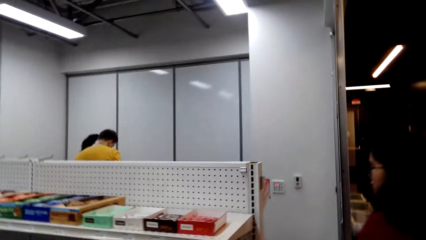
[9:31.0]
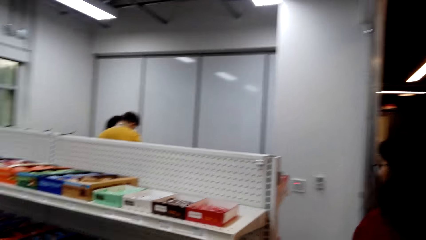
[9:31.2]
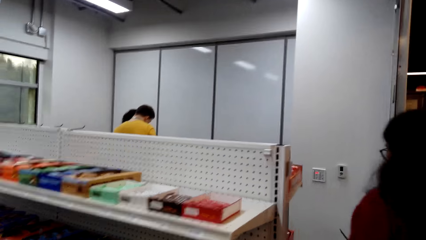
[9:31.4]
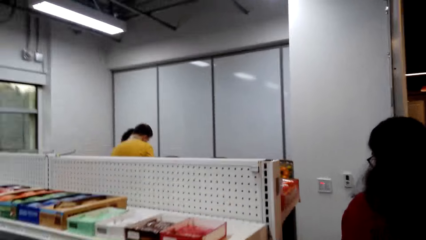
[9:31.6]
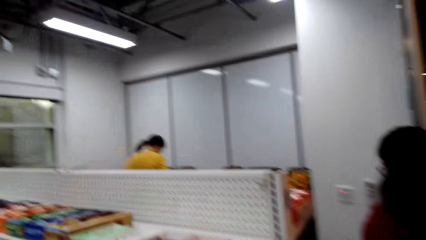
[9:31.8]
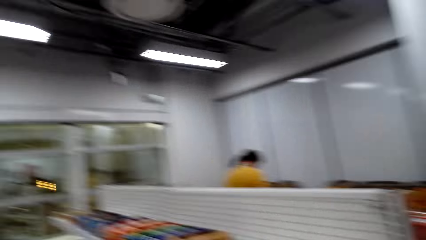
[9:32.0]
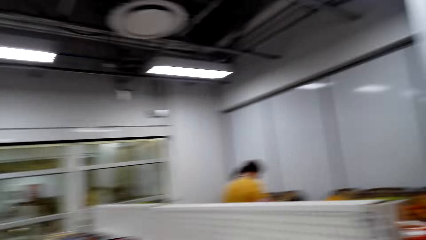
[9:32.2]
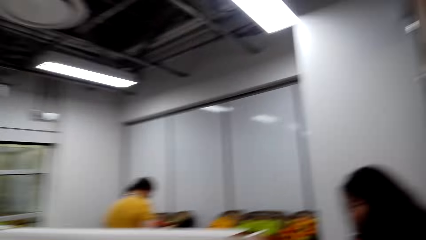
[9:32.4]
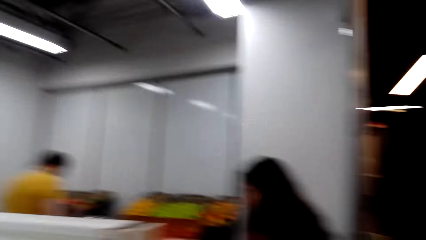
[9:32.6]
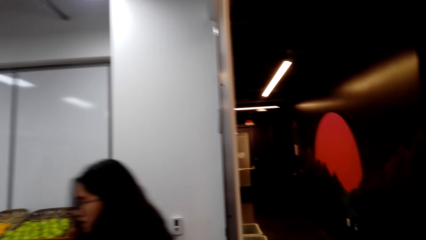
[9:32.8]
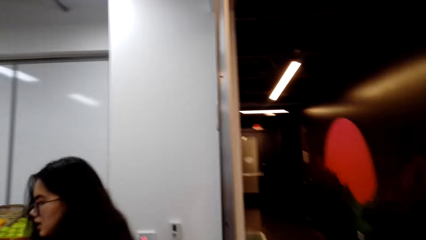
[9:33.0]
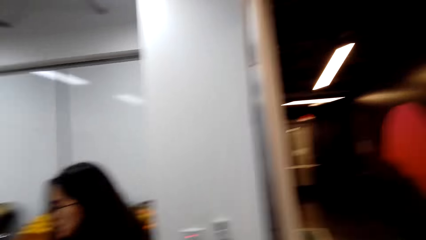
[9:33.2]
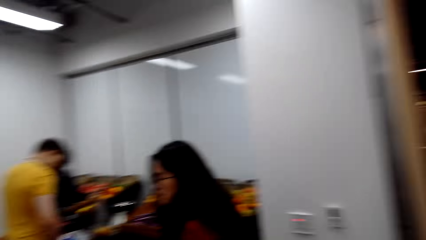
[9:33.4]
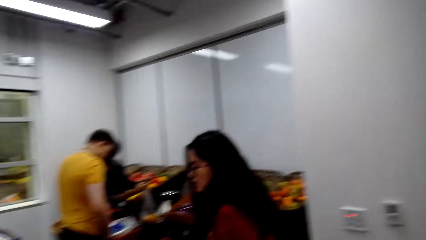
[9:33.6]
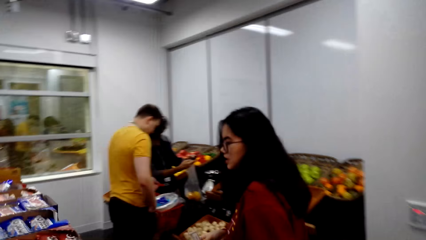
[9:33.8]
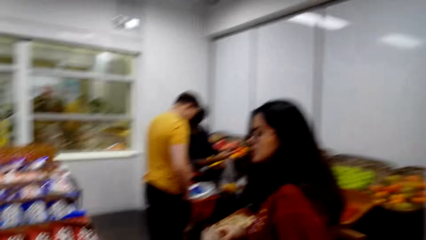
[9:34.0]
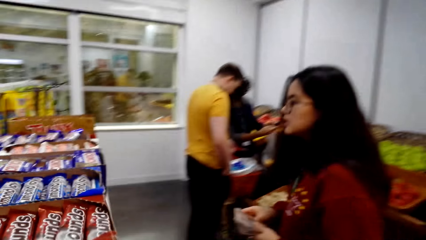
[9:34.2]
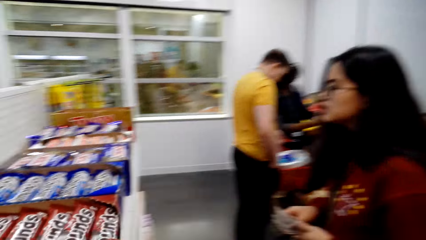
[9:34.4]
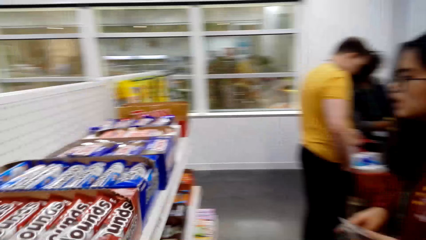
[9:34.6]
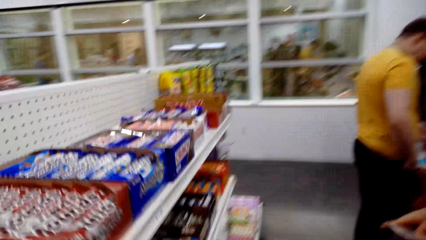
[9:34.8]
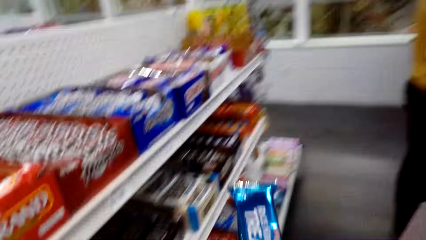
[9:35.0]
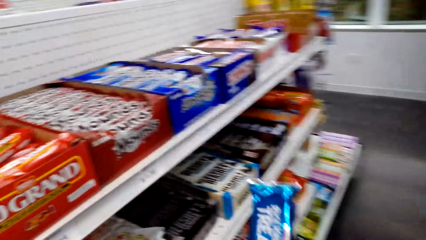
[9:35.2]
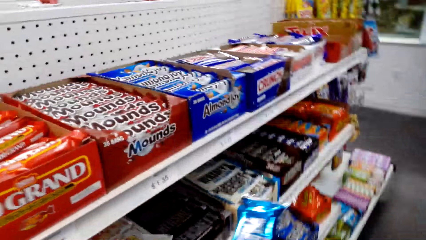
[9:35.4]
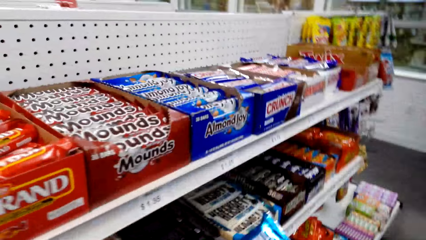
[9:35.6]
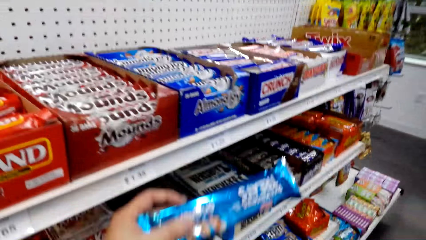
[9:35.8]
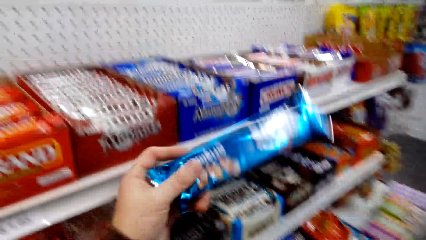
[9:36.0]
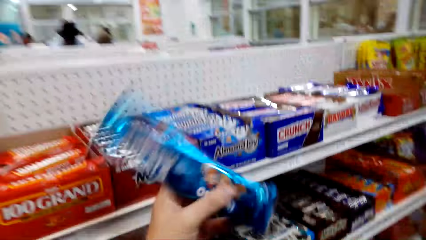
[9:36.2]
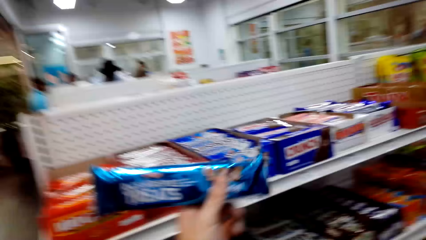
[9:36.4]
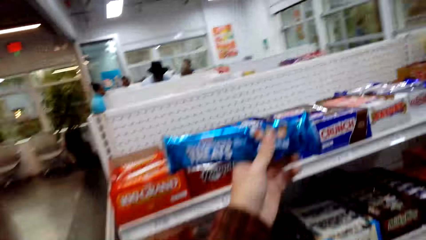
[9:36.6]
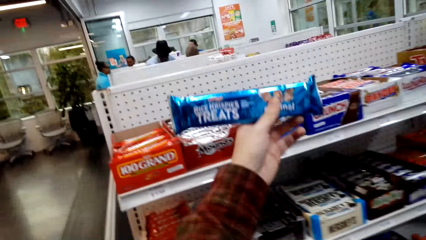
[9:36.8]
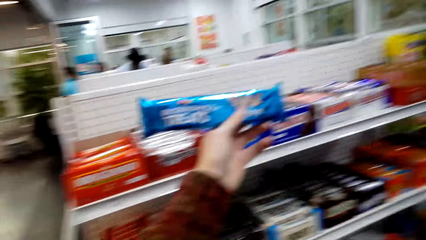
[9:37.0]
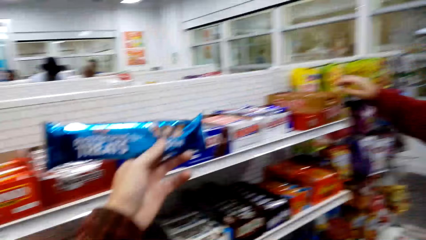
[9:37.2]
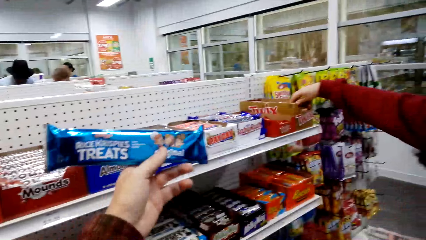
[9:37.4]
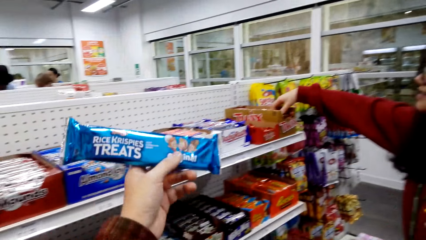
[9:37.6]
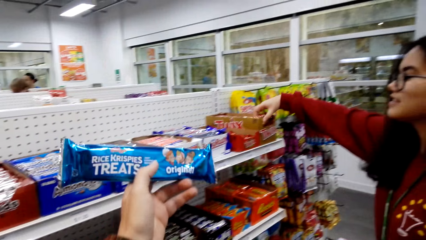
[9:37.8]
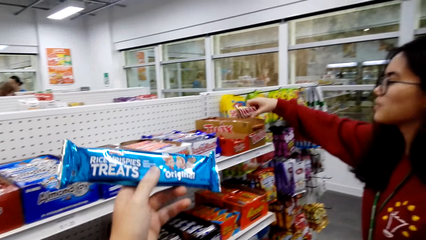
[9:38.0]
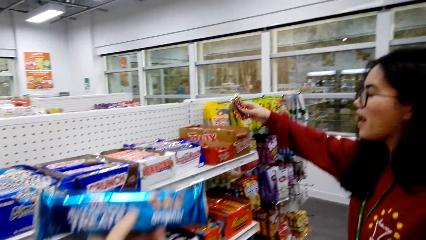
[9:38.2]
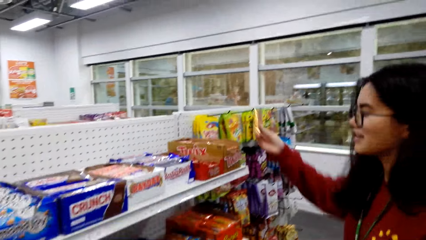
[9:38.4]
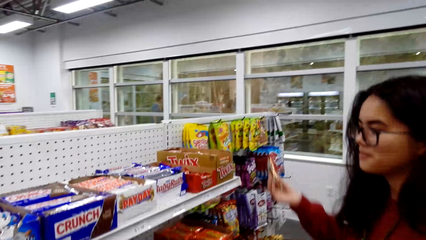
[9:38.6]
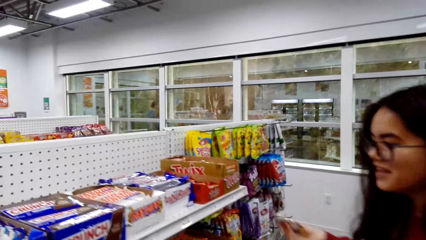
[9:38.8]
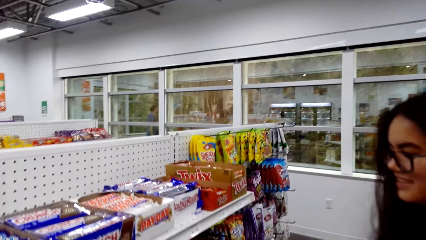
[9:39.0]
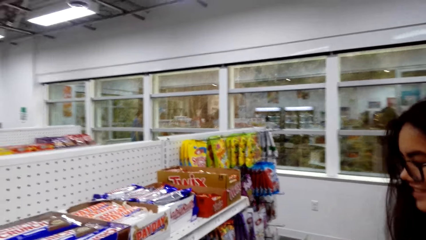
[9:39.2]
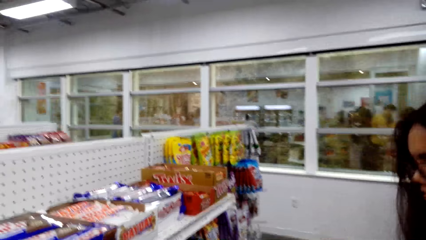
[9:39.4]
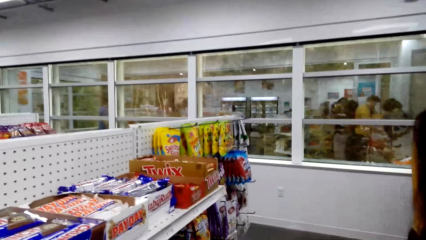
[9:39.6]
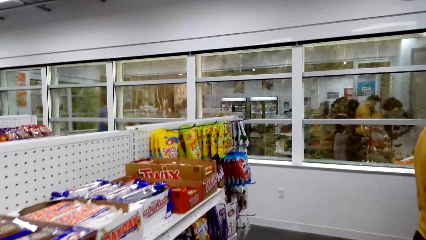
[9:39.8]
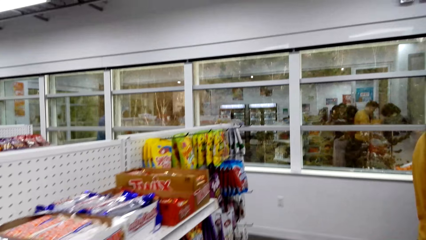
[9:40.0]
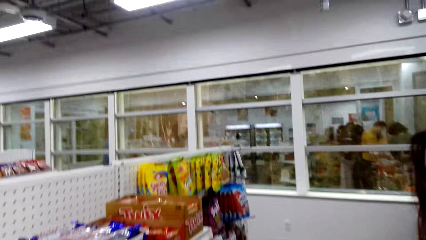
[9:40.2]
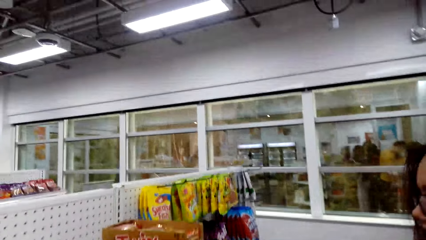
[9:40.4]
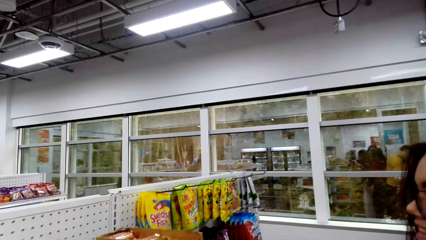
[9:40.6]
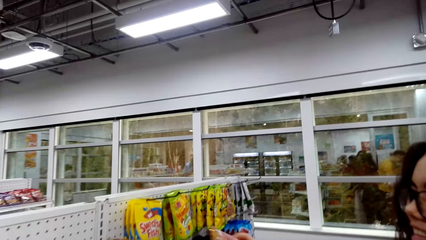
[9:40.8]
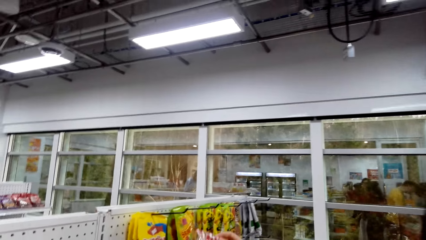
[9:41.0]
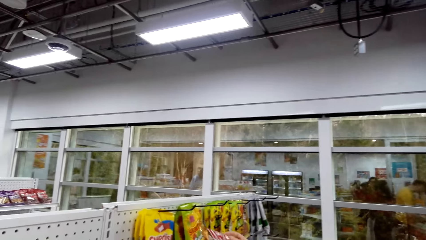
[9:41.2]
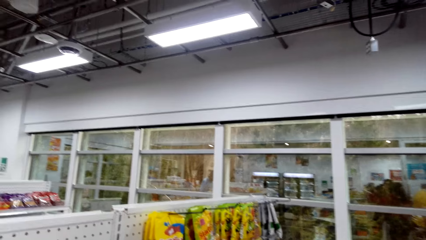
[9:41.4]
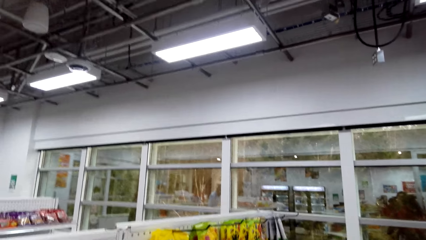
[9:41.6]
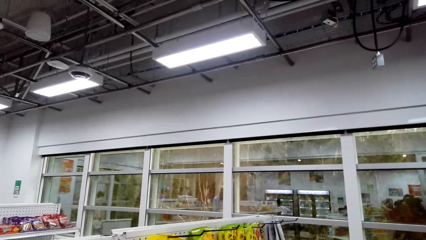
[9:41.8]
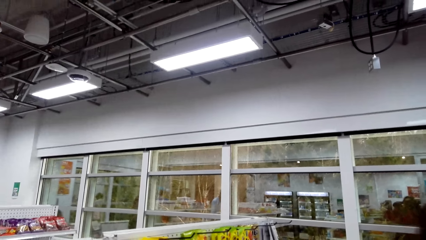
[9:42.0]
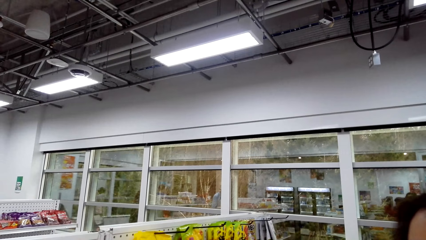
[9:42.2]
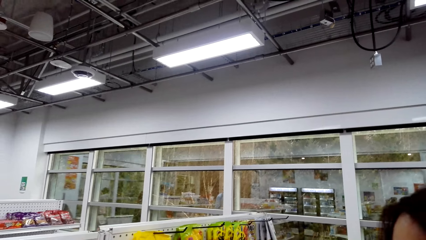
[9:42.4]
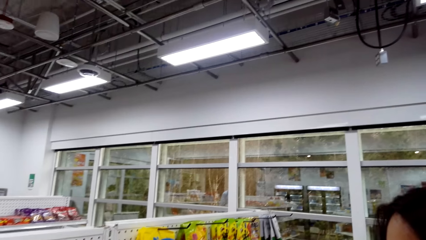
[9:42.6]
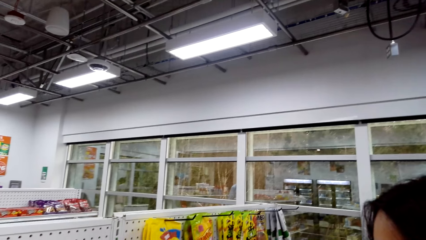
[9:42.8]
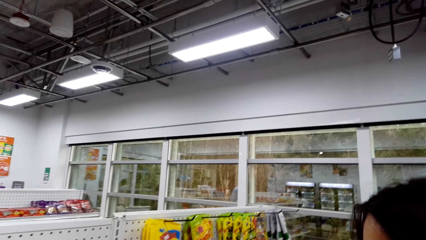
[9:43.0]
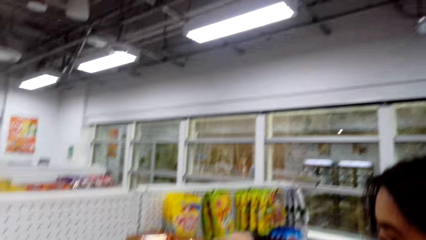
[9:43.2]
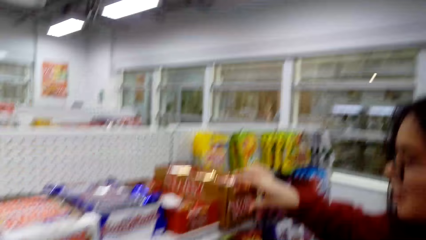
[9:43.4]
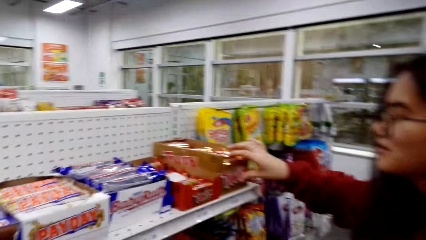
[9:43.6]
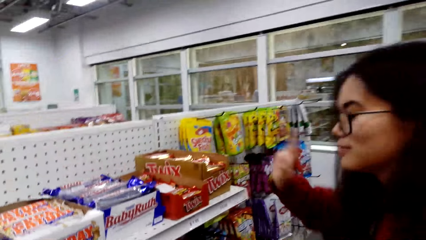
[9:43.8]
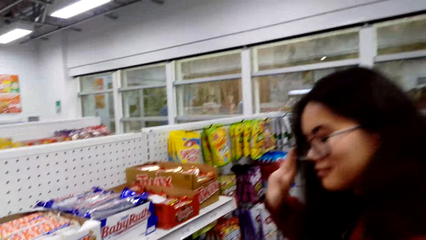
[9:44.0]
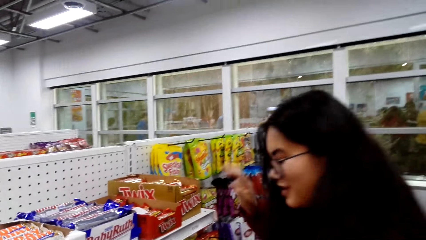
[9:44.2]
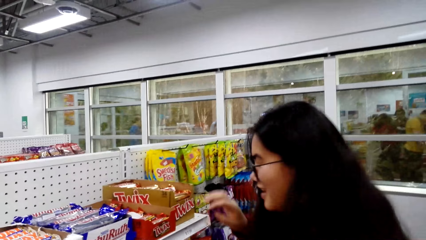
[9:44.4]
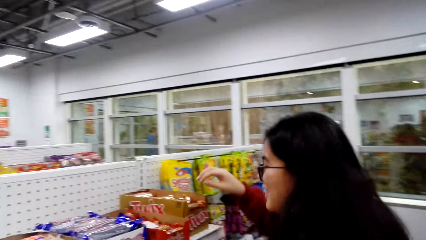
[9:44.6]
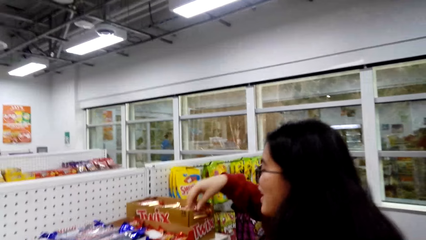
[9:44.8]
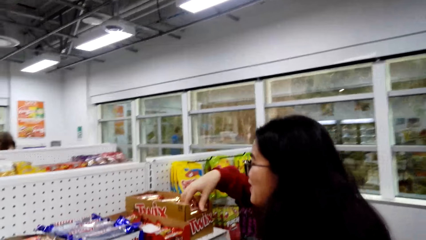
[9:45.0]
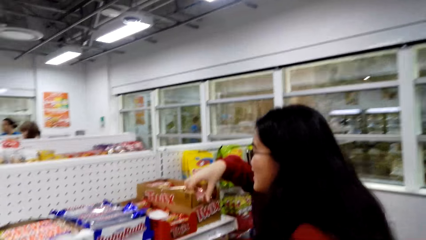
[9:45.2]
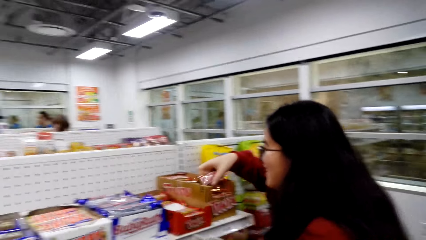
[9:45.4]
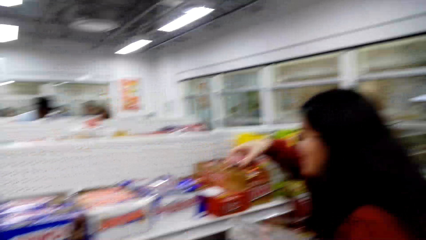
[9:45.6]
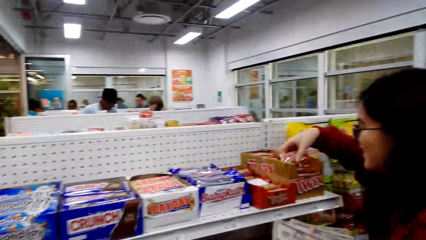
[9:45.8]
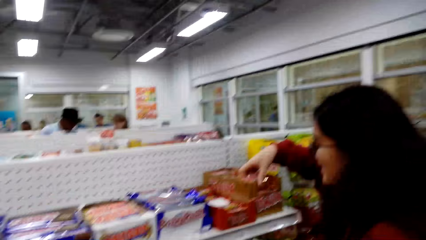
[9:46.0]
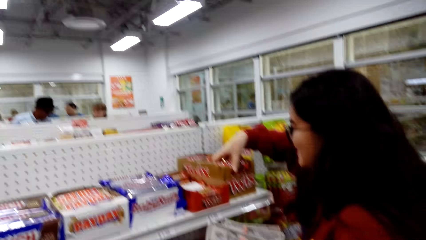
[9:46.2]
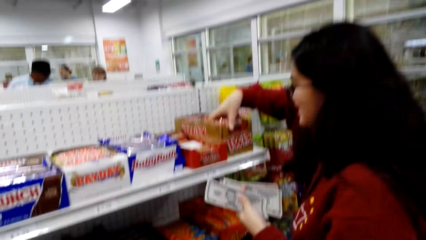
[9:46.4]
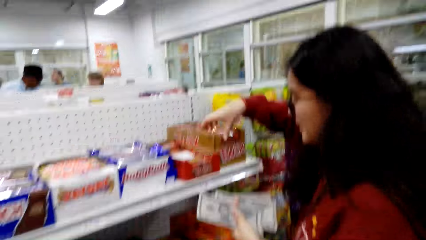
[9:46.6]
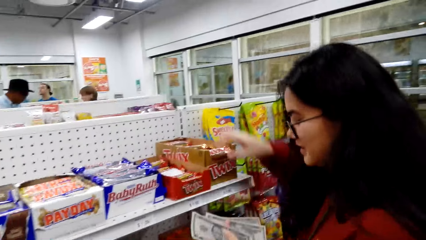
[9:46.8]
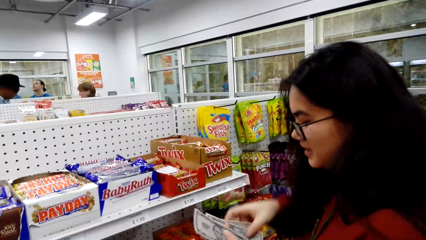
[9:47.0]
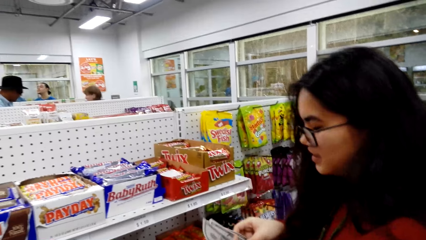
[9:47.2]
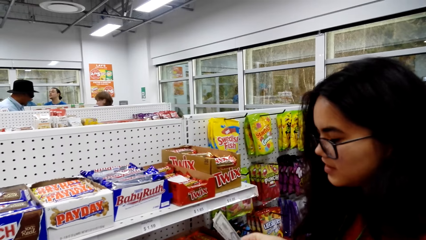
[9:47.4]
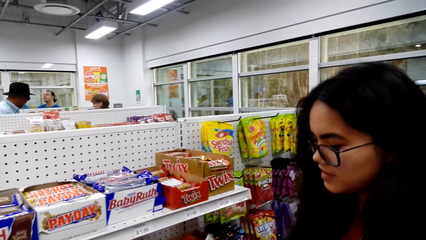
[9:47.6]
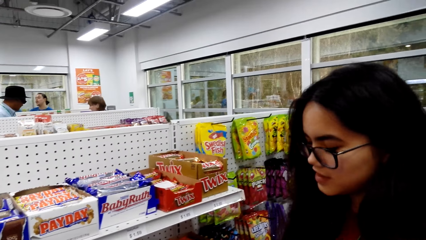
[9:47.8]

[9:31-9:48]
The camera wearer walks. They view the candy. A person talks while looking at the candy. The camera wearer takes a snack from the shelf. They talk. The person talks.
